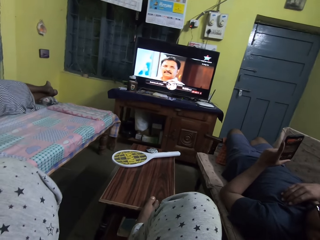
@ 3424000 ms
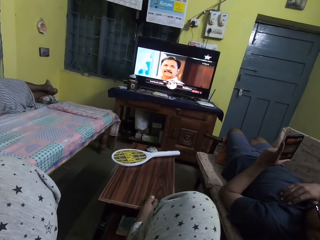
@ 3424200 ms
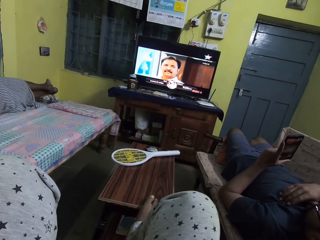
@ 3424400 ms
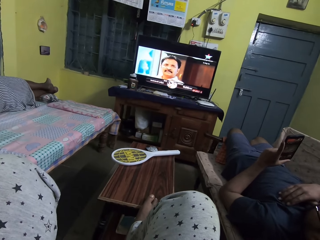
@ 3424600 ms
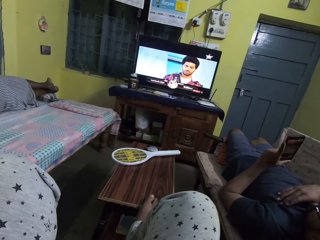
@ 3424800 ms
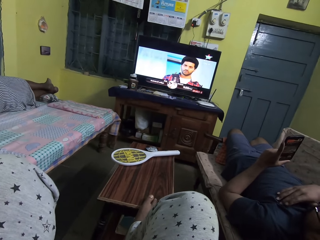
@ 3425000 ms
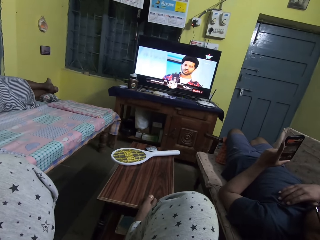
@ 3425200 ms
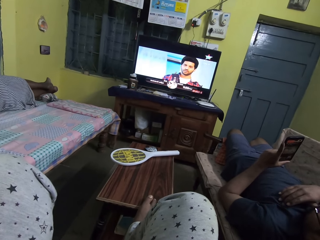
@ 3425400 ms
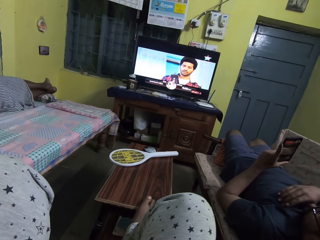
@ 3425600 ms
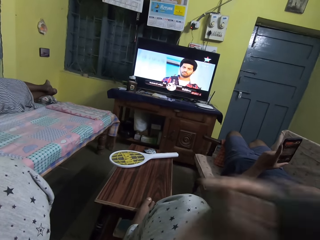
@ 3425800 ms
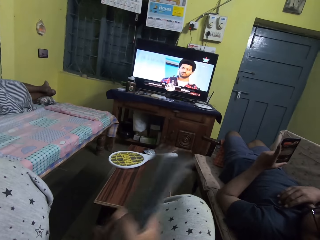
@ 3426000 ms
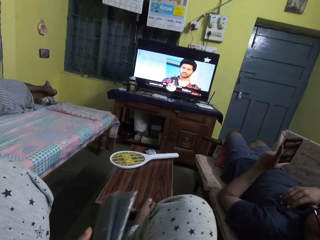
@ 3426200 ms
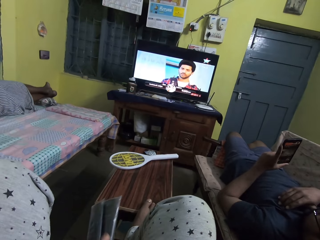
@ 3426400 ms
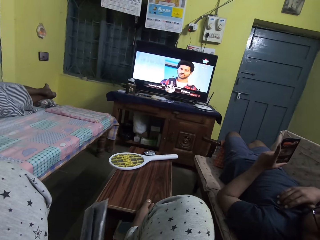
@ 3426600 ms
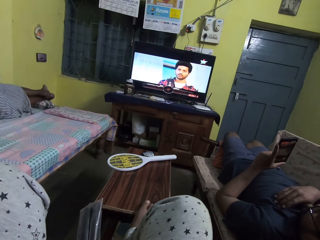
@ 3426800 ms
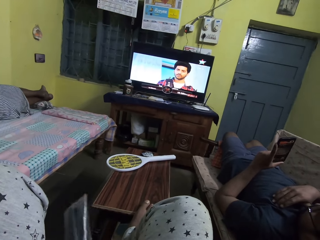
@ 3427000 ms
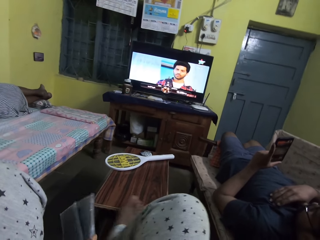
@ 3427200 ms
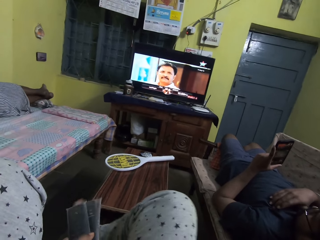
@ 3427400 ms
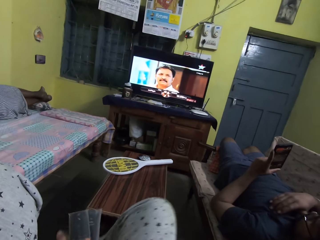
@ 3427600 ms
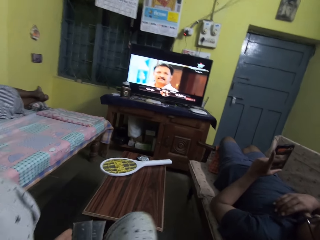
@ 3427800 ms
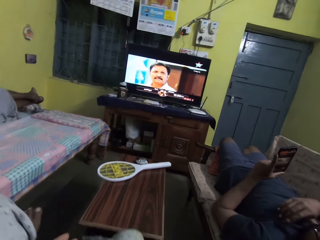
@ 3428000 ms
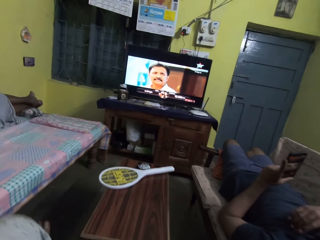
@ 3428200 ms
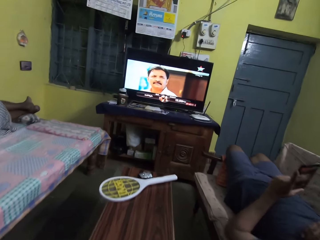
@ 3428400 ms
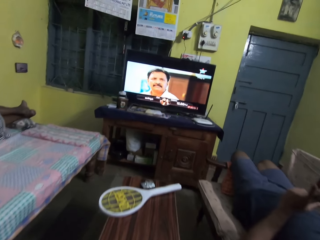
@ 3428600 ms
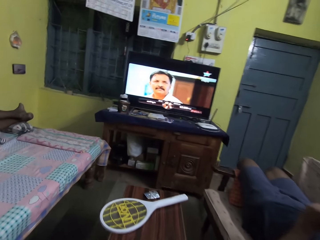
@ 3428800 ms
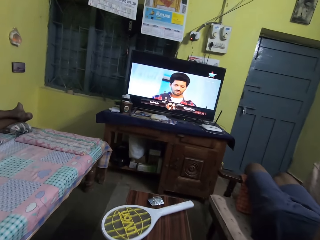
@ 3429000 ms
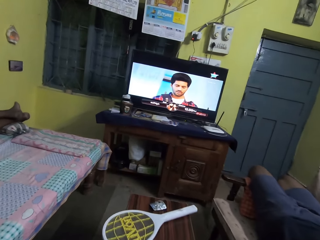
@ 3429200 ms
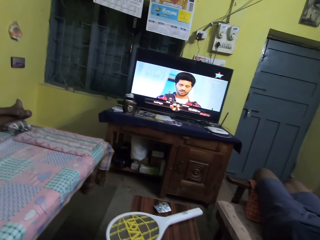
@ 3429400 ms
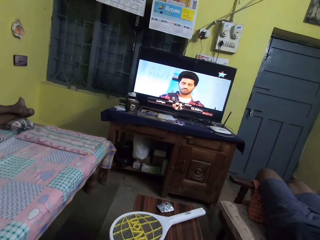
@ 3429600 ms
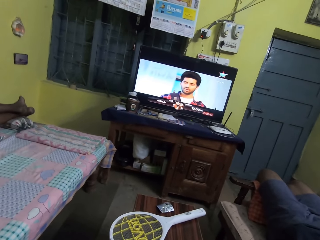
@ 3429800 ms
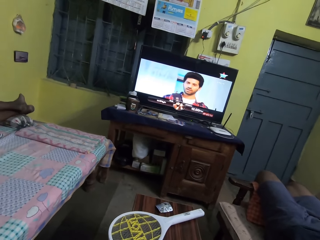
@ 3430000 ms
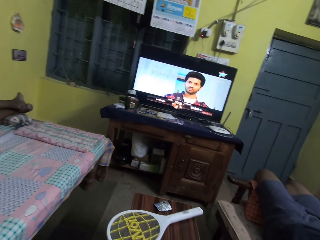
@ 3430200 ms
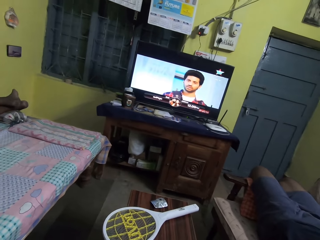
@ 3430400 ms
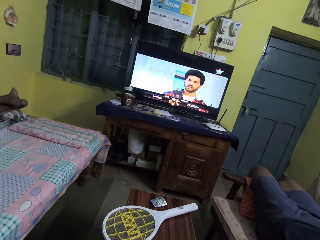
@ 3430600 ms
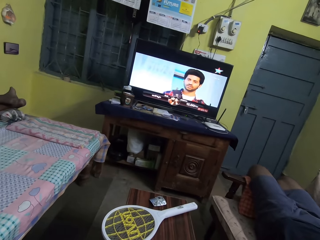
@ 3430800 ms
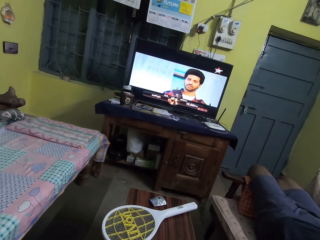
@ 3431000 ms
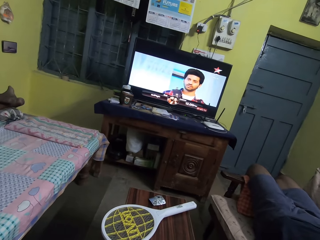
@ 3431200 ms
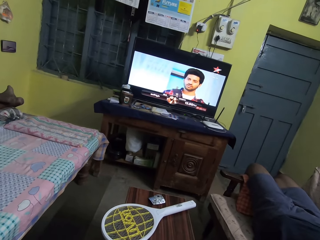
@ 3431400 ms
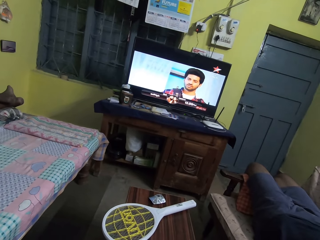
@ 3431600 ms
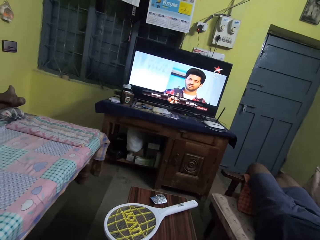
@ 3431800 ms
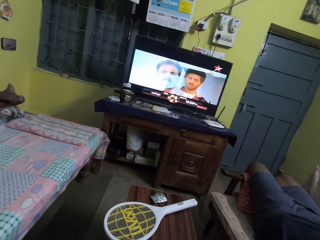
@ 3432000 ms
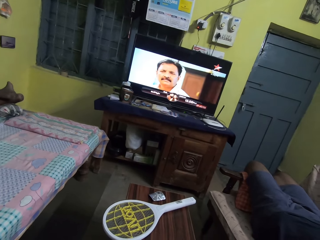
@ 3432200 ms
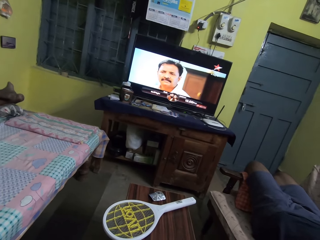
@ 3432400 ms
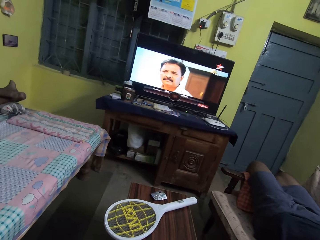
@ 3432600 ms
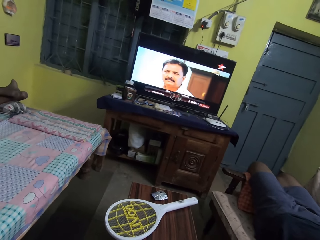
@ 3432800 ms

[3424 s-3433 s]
The camera wearer places her right hand with the remote control in it on her legs. She moves her right leg from a table on the floor.

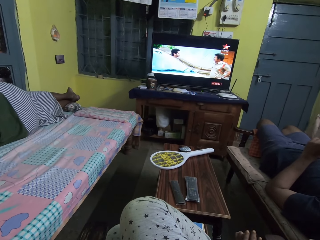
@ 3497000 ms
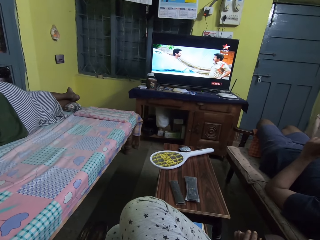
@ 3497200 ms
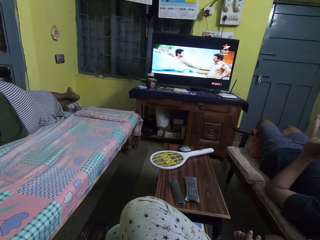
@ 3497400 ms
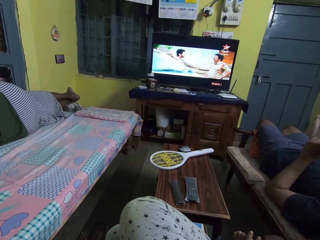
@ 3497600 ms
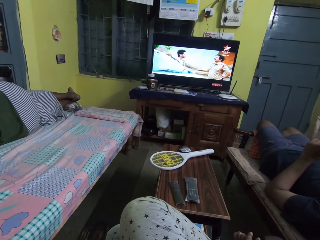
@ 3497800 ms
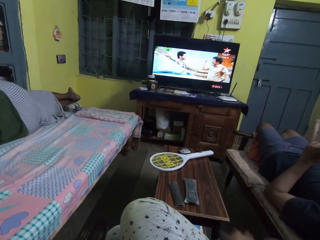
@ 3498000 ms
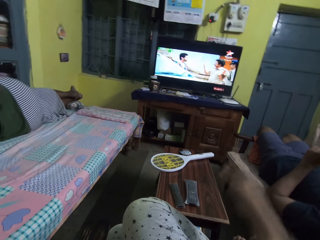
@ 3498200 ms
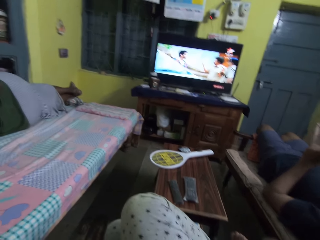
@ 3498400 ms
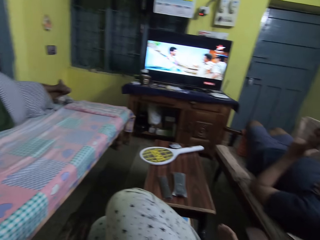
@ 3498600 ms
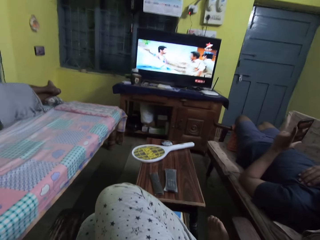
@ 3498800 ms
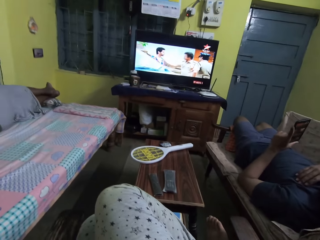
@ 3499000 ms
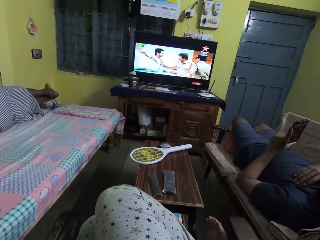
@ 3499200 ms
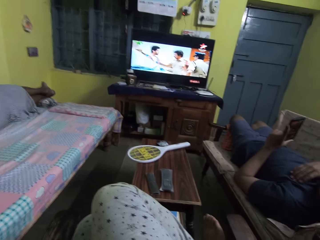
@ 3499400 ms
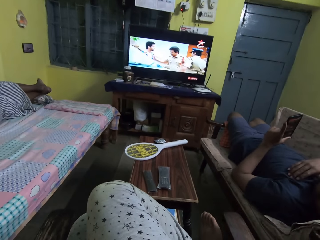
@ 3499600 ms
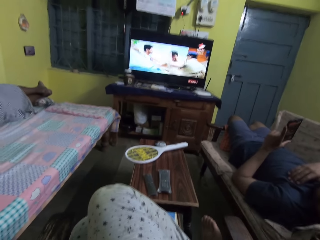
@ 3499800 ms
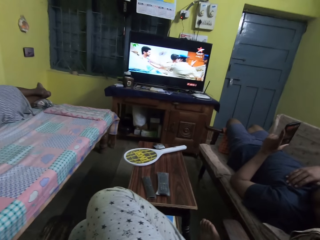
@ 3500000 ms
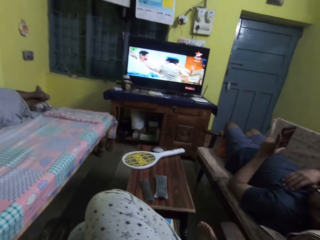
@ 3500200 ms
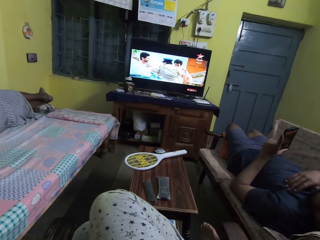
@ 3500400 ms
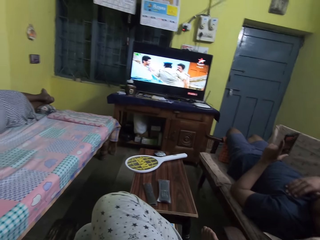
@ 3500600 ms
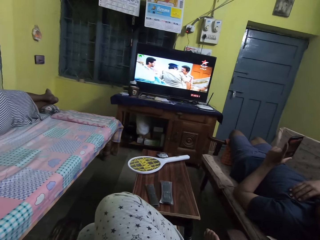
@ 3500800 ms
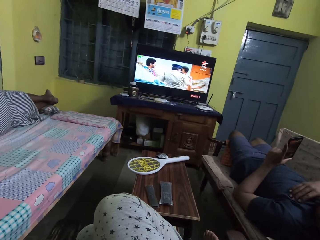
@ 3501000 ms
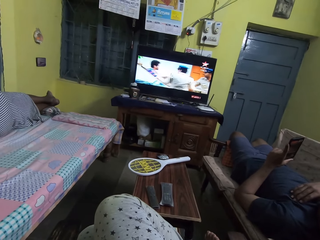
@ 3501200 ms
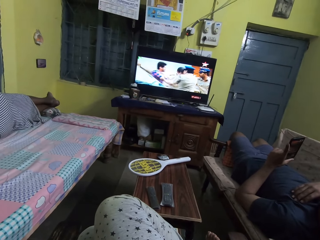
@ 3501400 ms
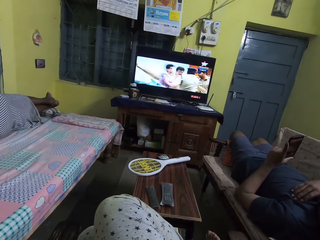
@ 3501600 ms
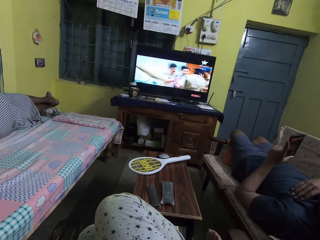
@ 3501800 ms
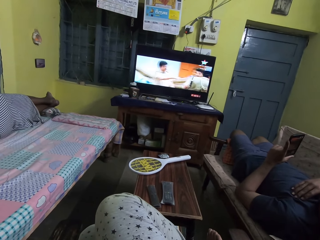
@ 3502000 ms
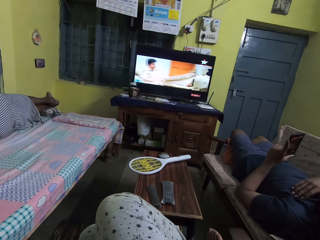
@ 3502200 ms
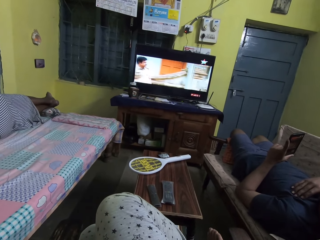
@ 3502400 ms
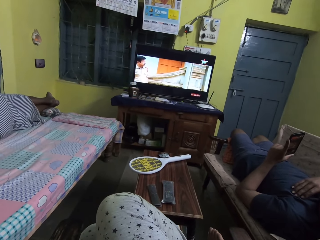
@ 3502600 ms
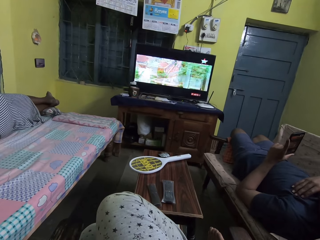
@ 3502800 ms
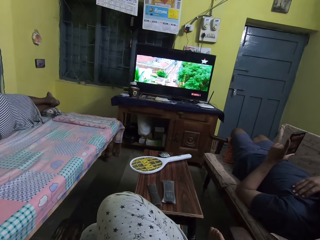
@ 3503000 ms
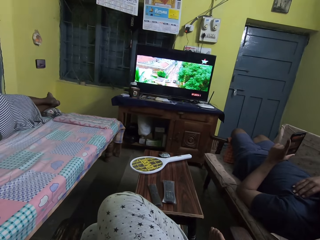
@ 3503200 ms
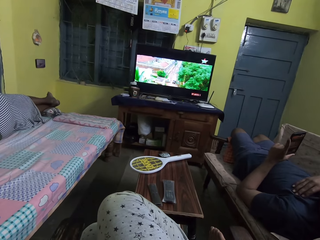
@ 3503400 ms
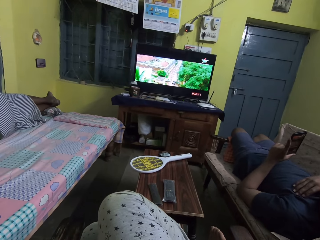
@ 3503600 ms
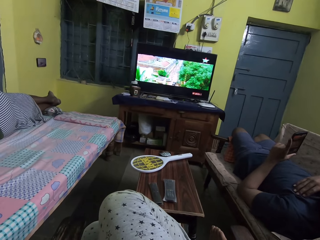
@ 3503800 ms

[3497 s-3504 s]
The camera wearer lifts her right hand up.

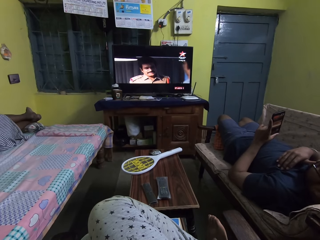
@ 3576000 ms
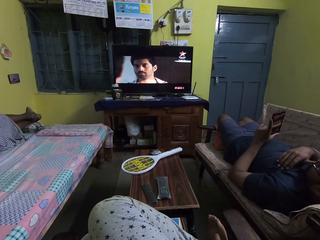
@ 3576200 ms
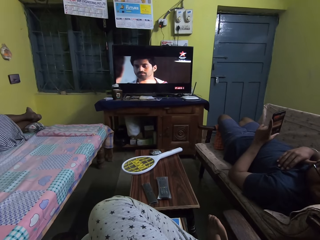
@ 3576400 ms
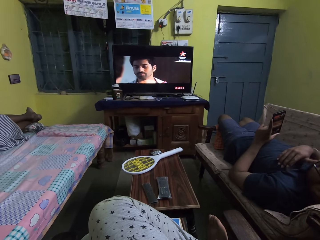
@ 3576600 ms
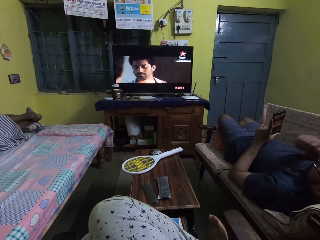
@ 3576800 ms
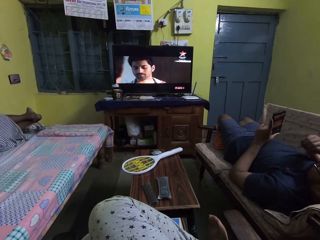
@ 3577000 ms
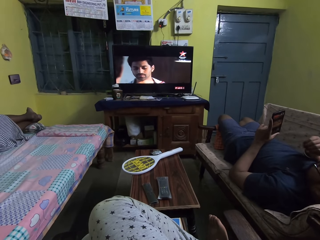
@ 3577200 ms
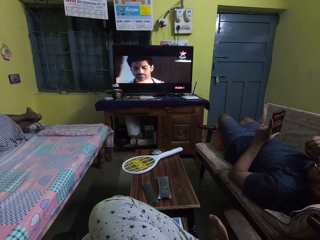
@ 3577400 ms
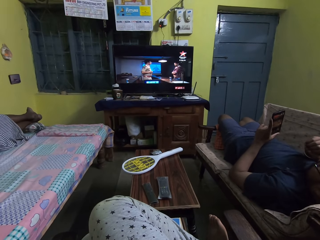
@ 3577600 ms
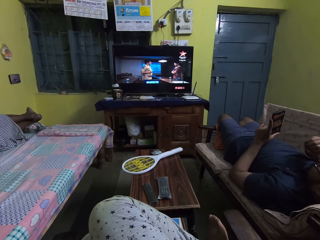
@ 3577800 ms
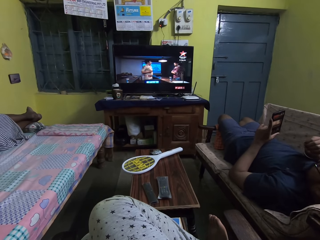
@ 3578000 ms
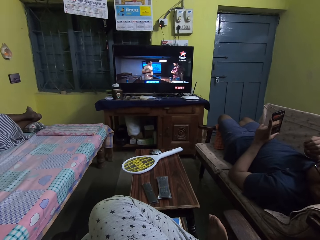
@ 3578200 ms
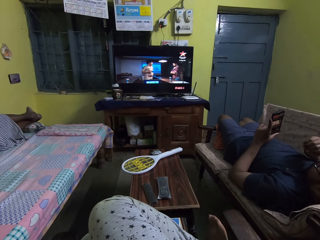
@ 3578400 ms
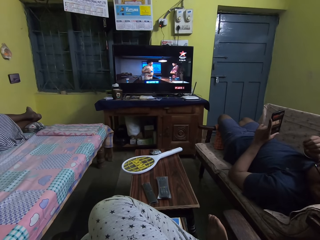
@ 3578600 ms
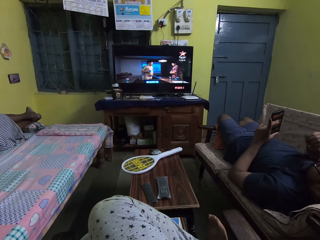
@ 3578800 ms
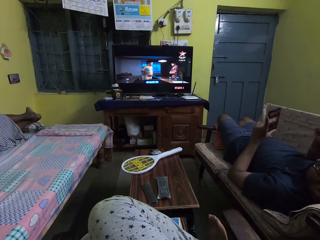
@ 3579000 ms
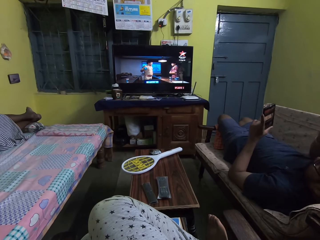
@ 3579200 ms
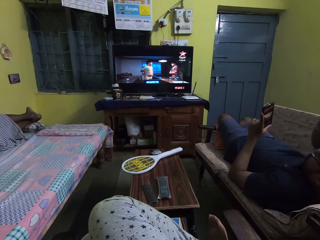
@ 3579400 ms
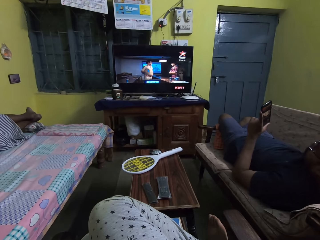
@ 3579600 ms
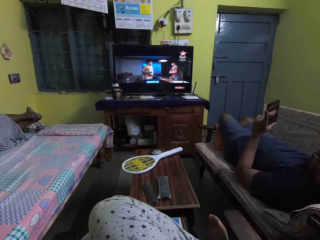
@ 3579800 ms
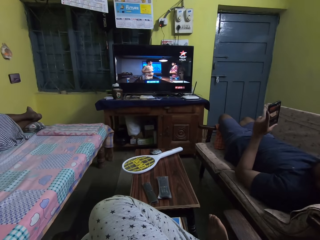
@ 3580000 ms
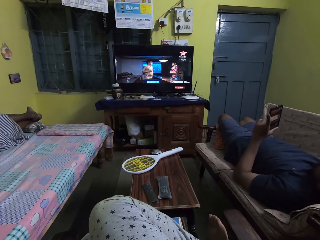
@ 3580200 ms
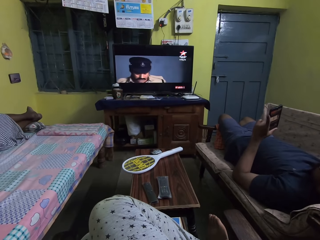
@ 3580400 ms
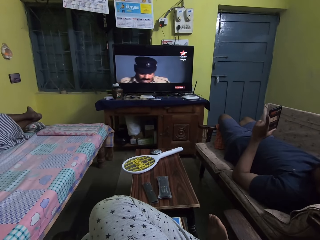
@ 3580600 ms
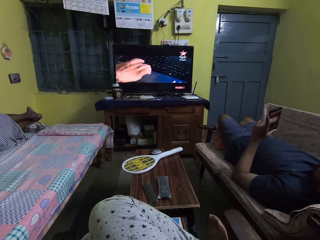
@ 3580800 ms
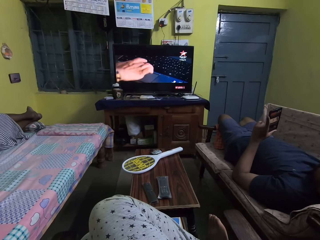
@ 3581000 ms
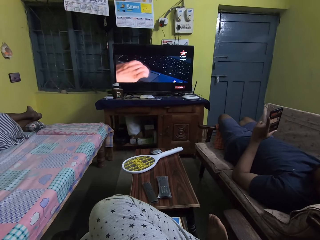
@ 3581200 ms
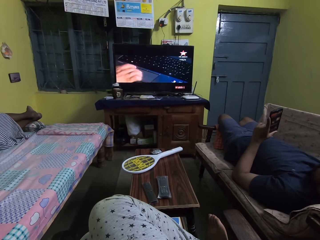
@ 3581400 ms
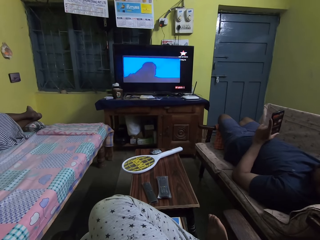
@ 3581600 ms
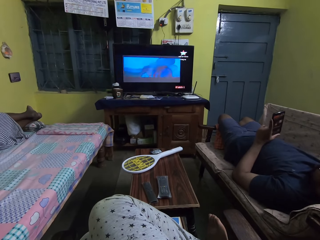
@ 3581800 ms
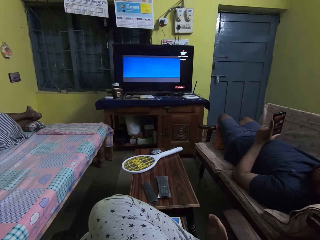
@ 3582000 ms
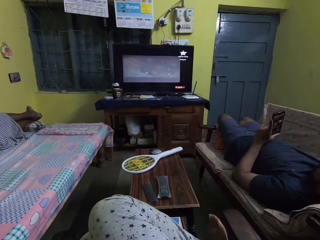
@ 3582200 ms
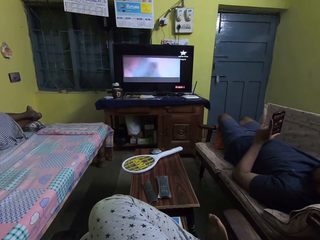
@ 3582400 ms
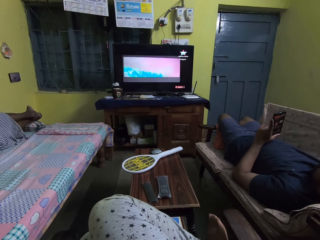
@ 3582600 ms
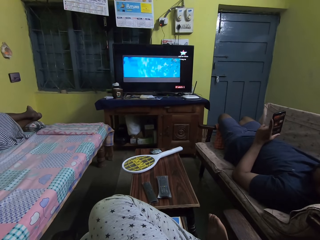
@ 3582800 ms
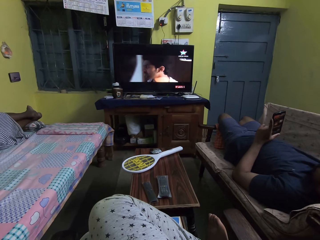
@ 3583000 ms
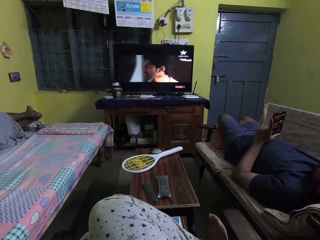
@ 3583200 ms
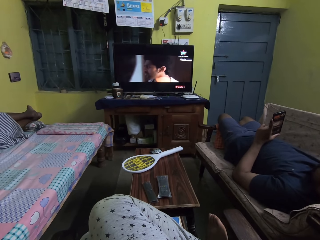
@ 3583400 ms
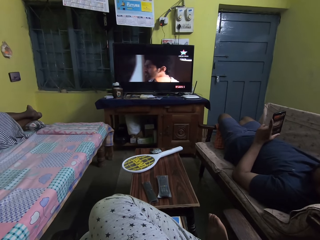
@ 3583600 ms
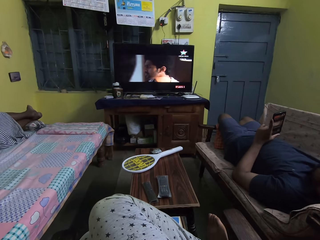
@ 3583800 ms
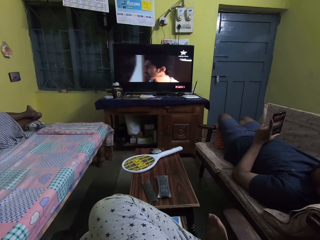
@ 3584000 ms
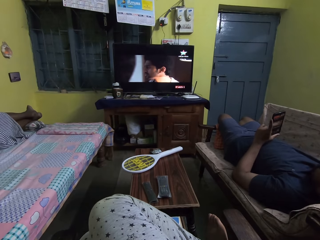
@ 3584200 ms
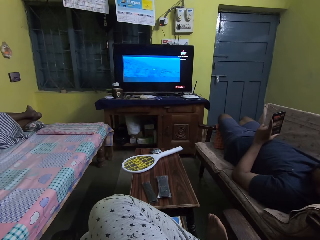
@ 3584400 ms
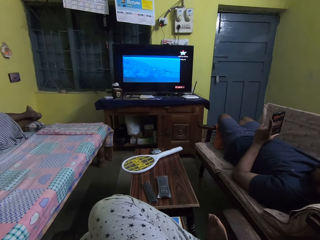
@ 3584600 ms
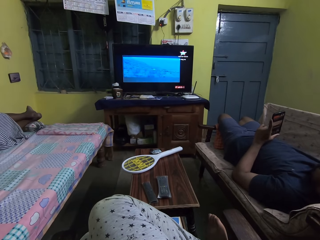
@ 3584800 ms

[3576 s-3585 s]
A man lifts a hand. The man adjusts his body on the chair with the phone in his left hand.
